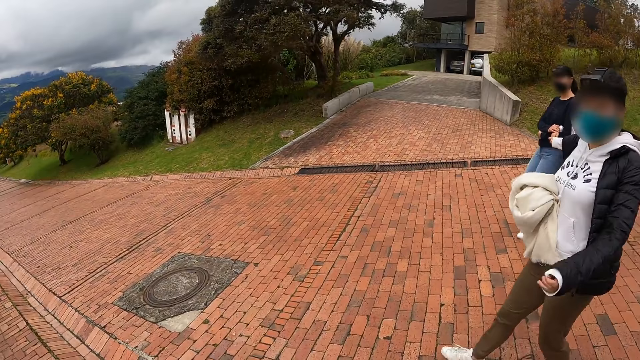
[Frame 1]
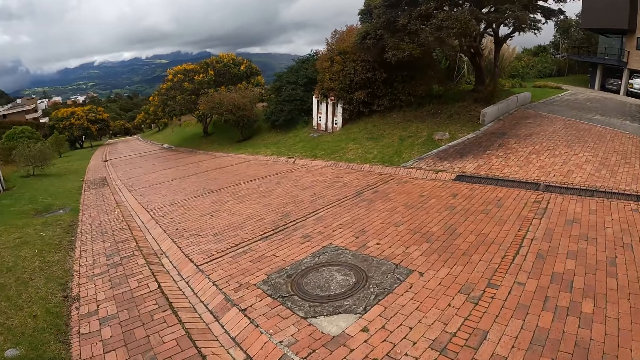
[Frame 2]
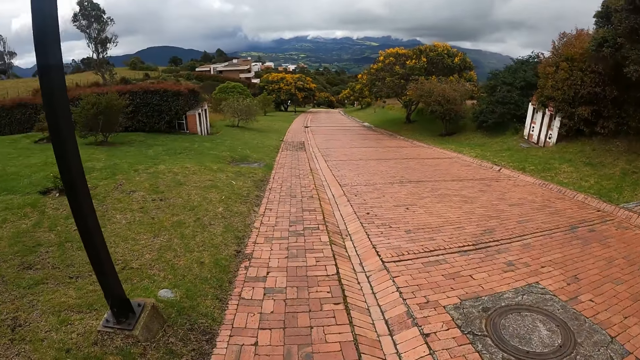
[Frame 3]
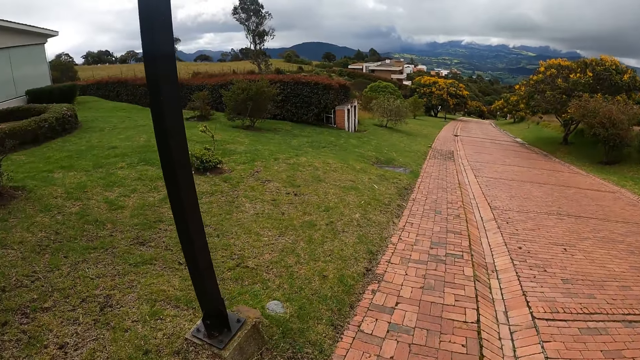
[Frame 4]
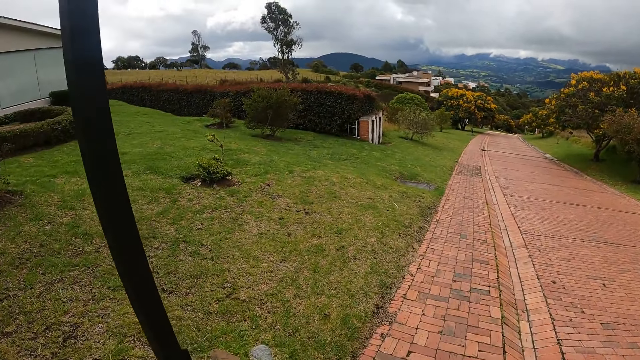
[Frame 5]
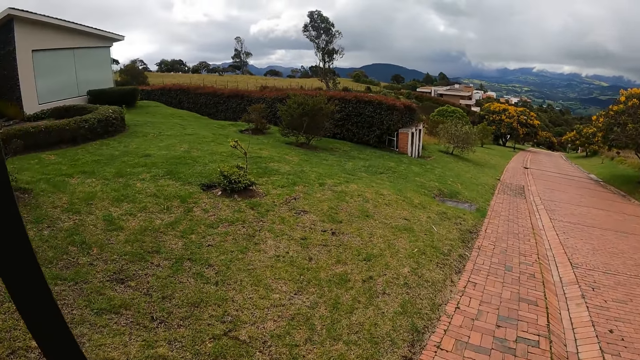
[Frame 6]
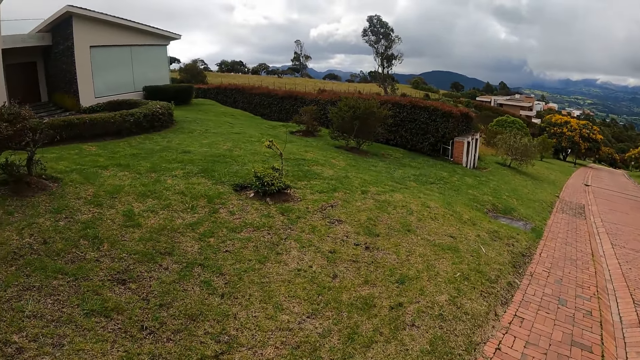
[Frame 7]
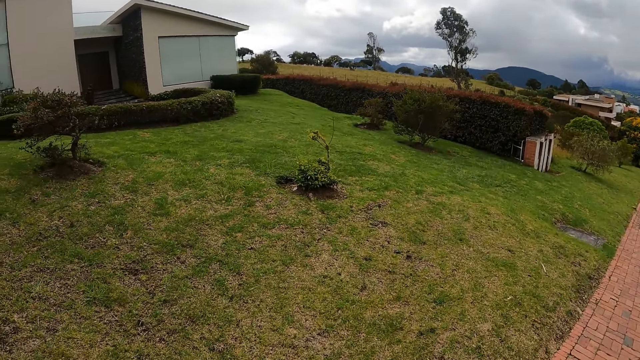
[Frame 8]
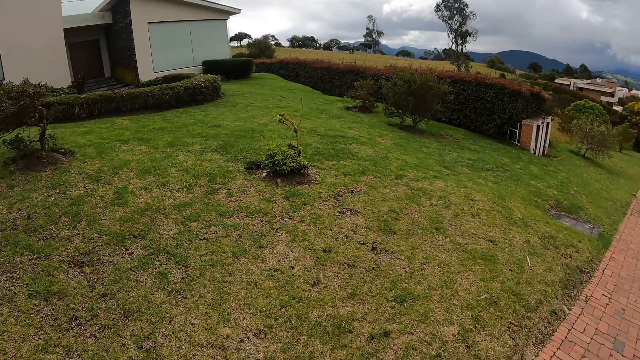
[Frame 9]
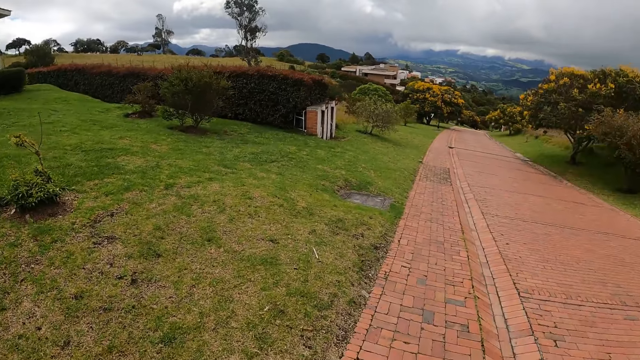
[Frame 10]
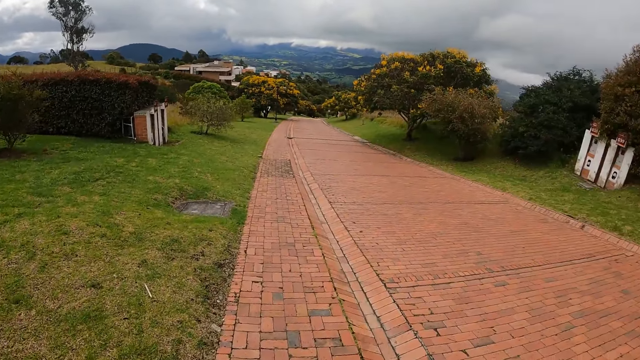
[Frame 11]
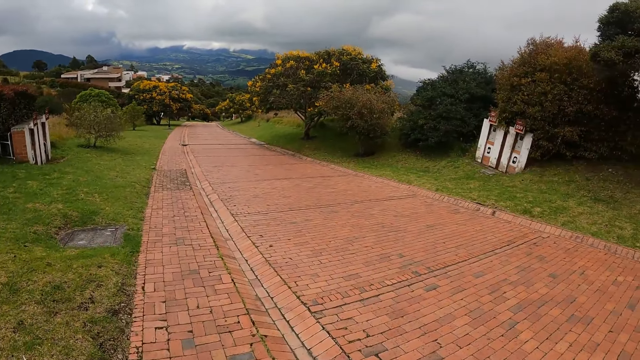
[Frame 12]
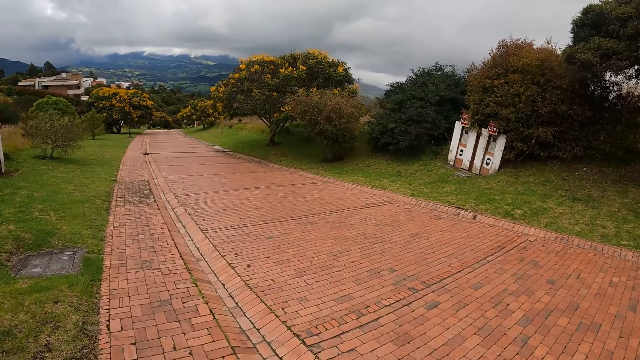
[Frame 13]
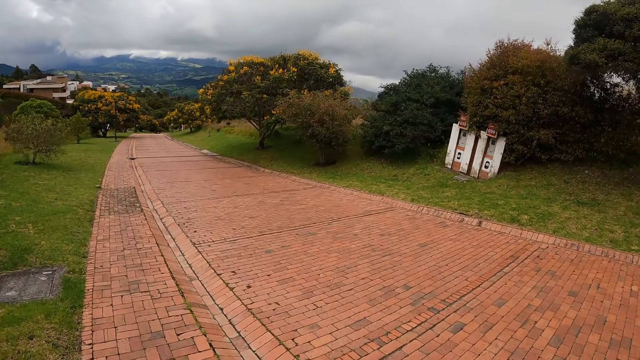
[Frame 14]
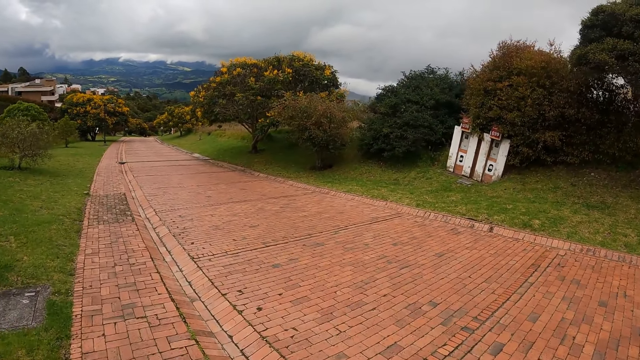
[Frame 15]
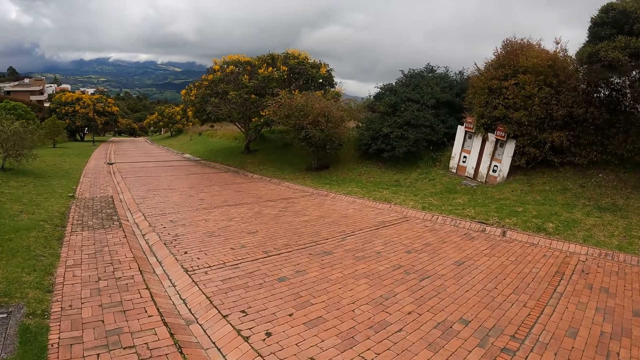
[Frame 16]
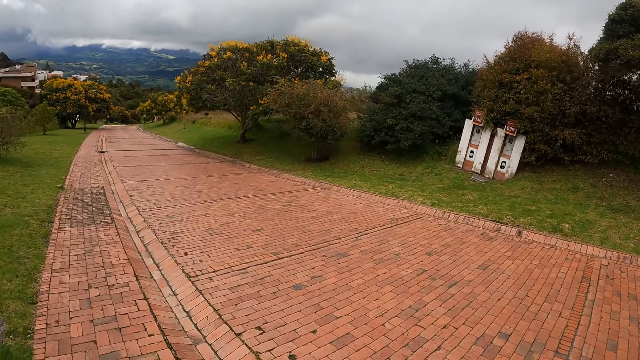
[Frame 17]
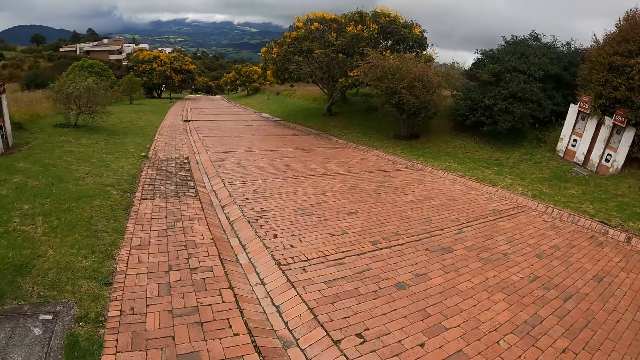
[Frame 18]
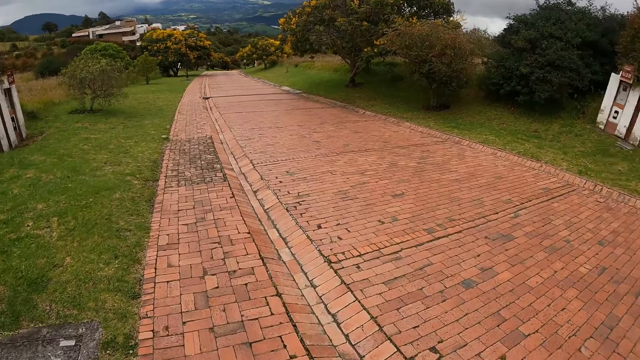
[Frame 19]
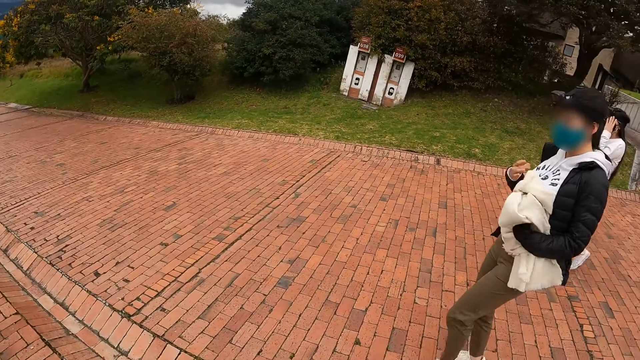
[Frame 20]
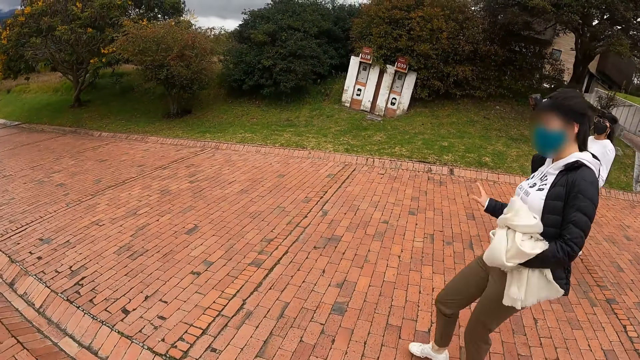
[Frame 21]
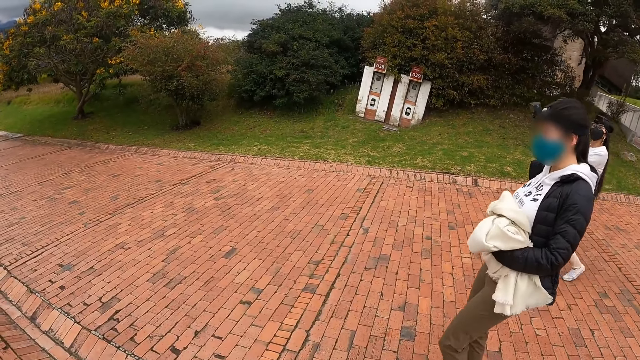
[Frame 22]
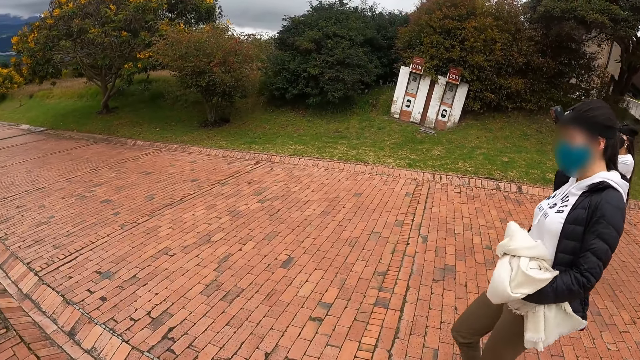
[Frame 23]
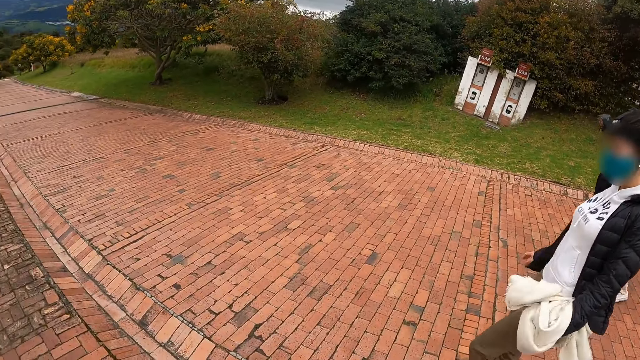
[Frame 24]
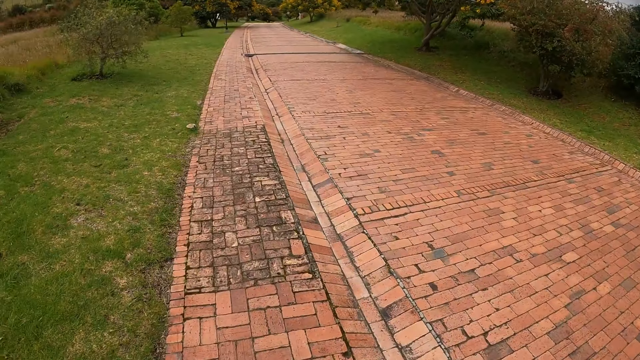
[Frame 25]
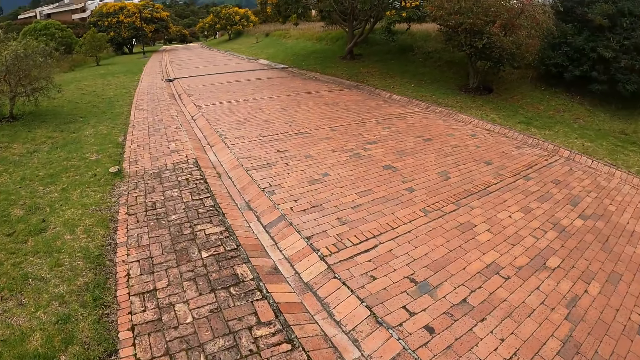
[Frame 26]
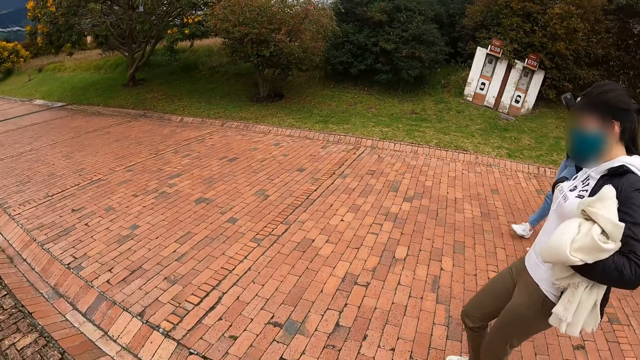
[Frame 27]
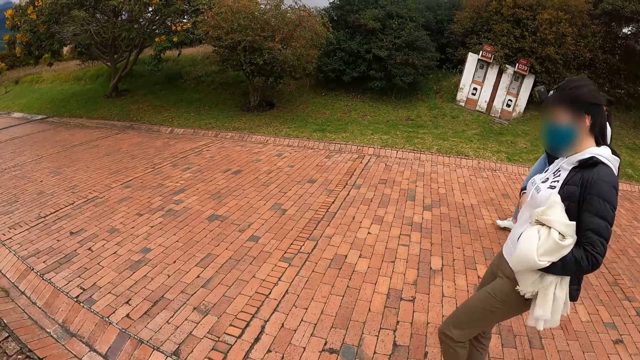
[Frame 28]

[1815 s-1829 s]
The camera wearer looks at a woman.

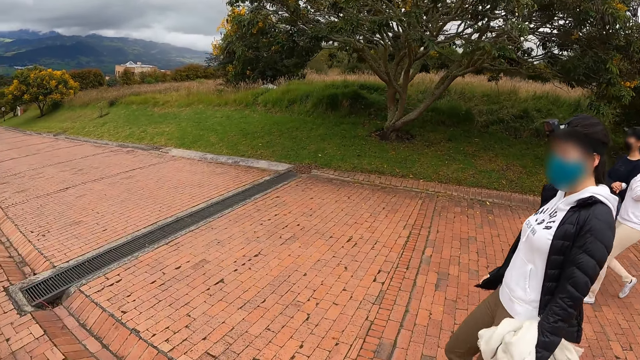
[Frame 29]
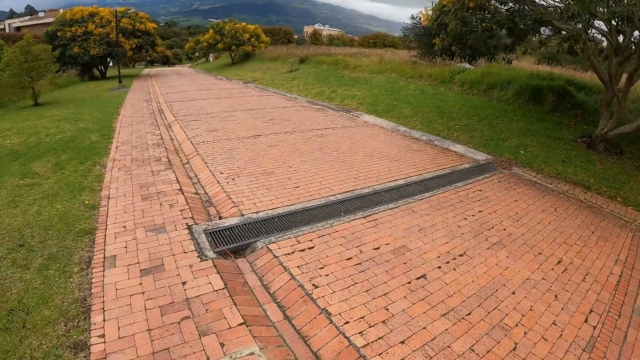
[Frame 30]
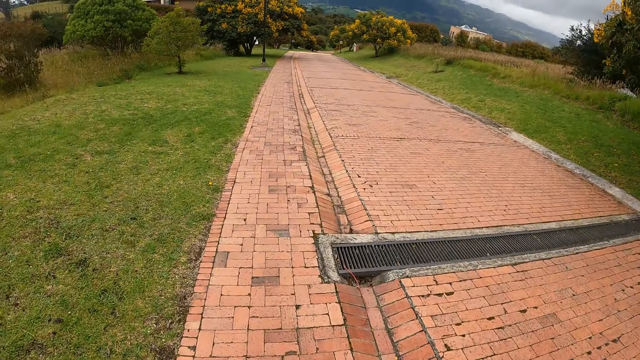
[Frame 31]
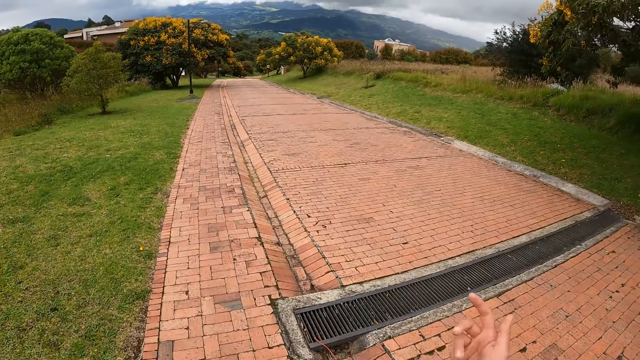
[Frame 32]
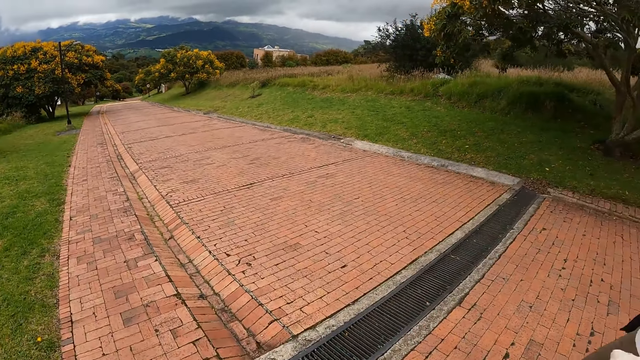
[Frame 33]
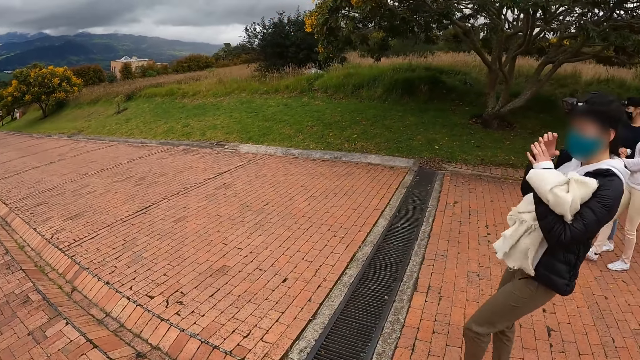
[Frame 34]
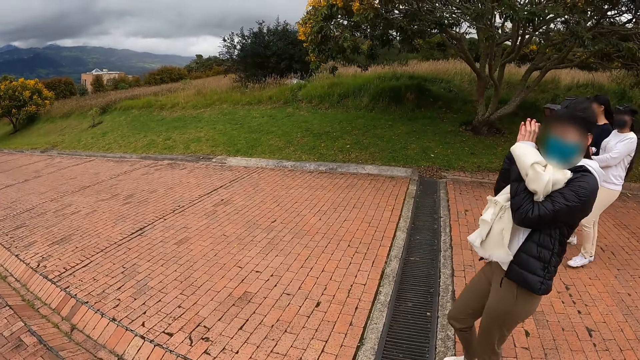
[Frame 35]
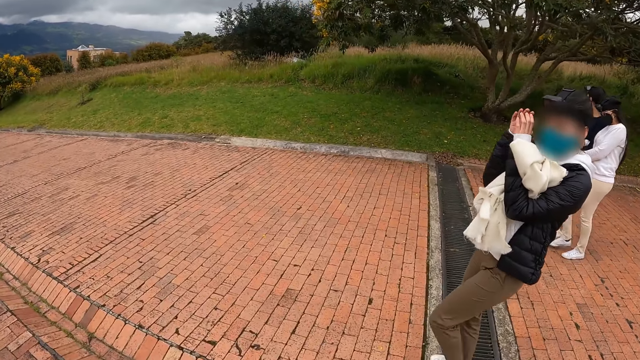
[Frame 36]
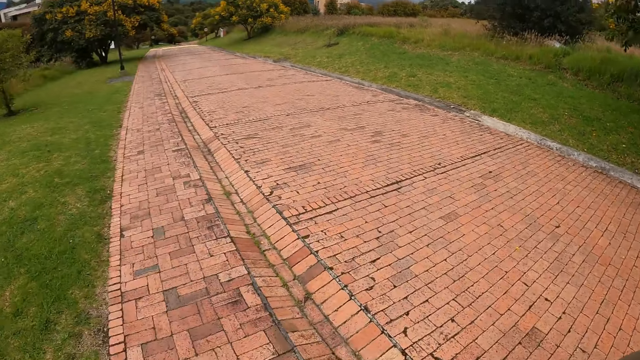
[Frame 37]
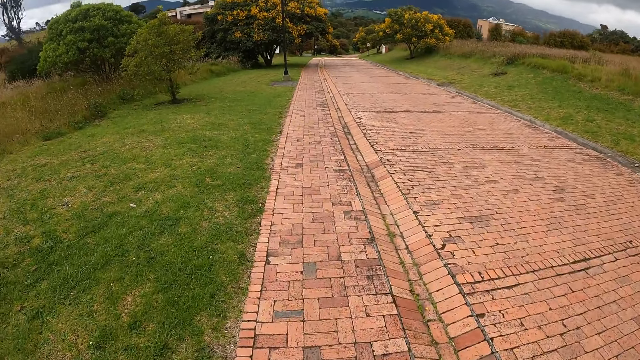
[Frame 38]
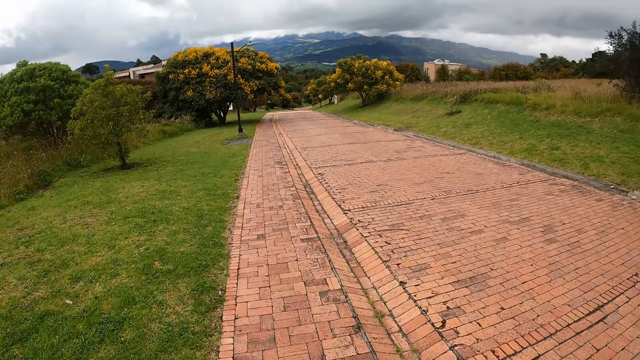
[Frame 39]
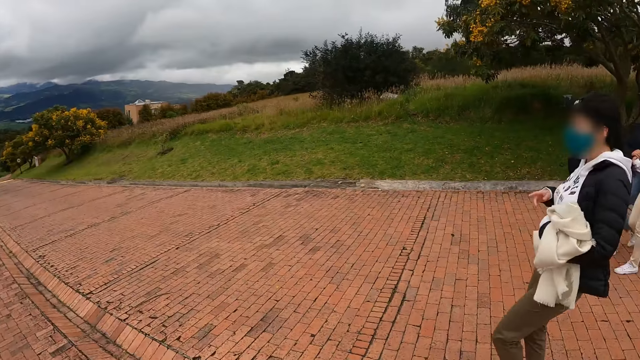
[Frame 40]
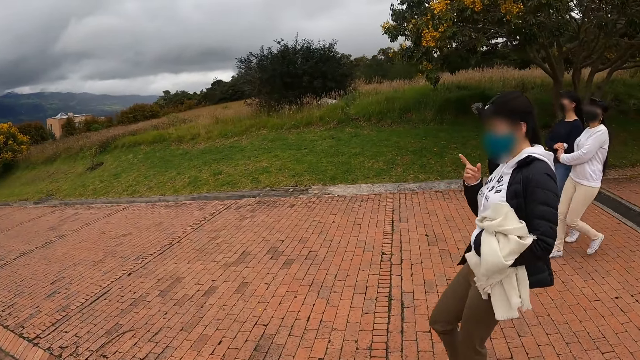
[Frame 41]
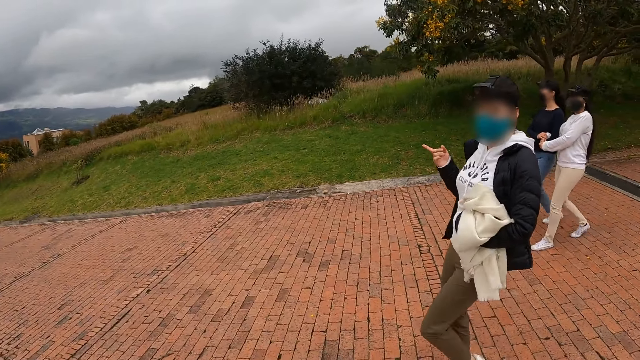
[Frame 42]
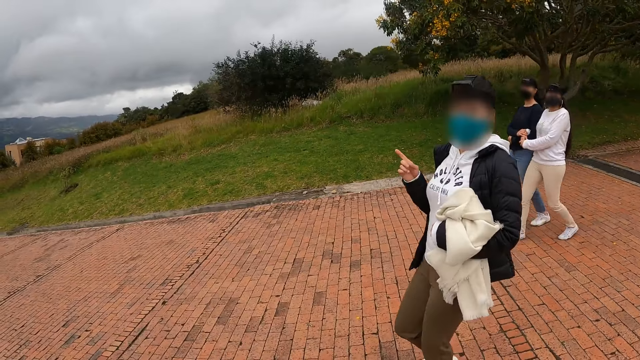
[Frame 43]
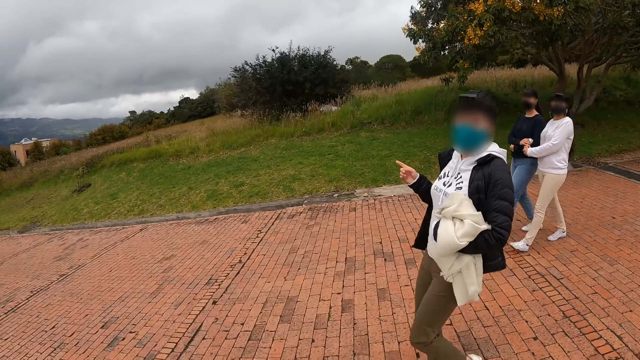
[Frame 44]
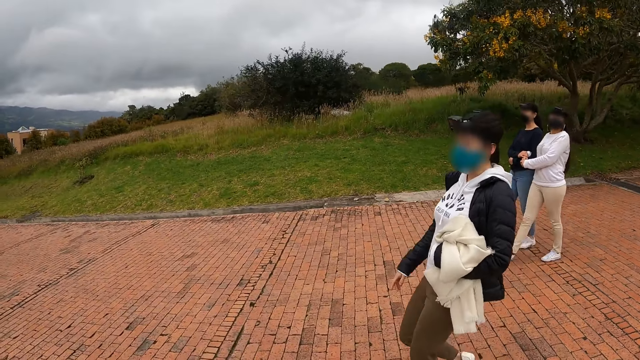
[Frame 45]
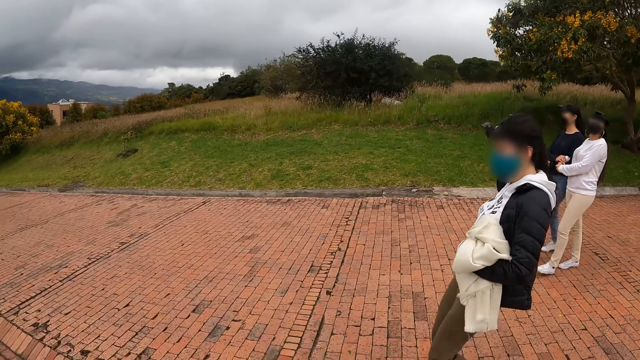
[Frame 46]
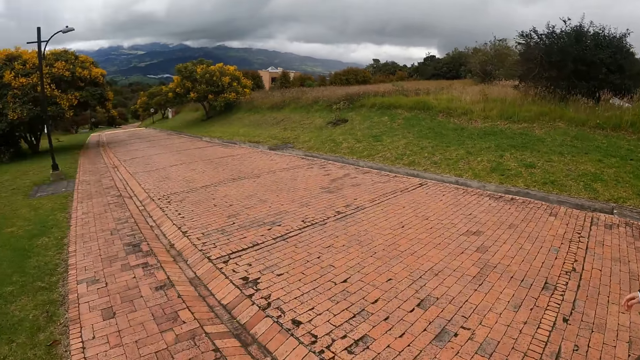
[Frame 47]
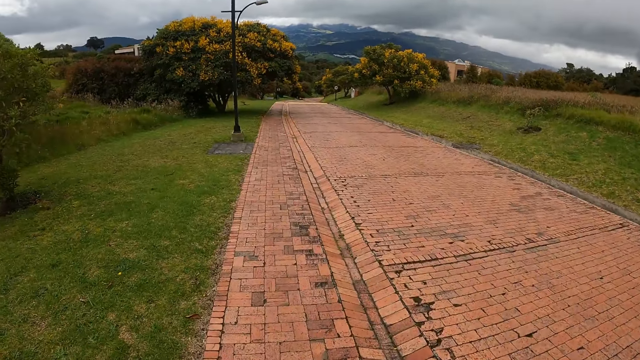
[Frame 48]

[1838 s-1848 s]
The camera wearer points a finger. A woman puts hands together. The woman points a finger.
